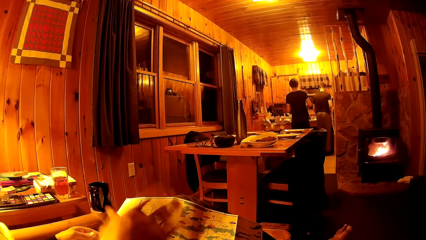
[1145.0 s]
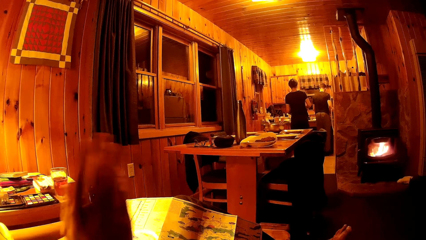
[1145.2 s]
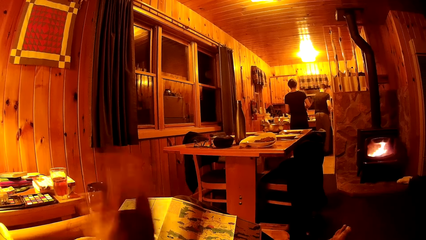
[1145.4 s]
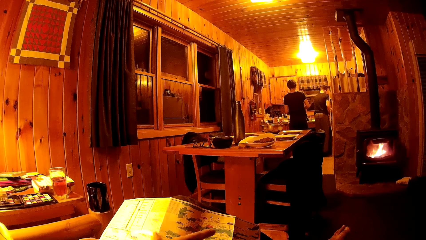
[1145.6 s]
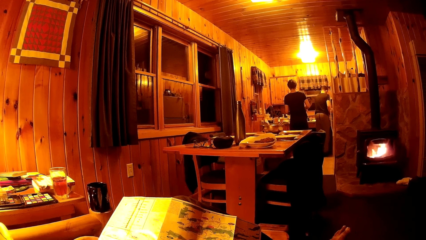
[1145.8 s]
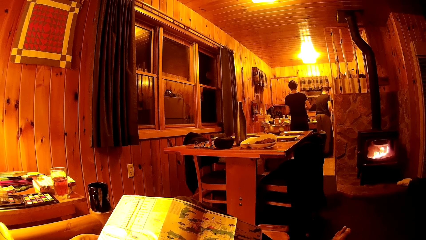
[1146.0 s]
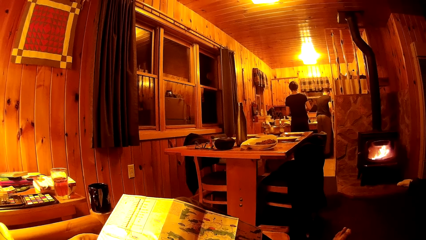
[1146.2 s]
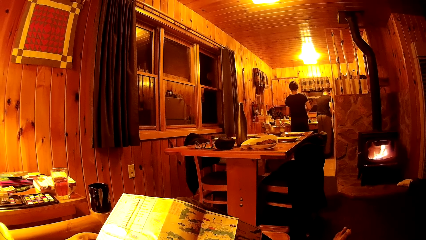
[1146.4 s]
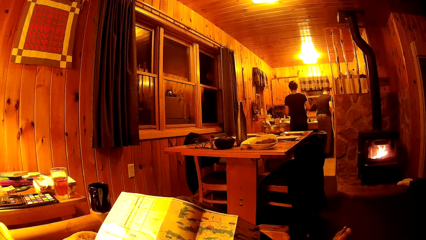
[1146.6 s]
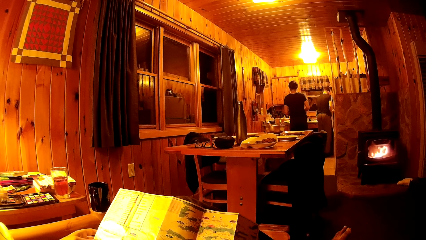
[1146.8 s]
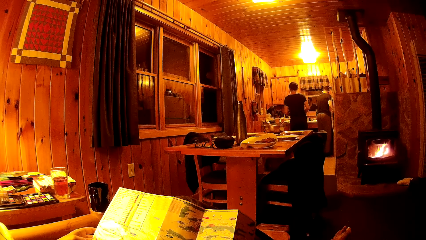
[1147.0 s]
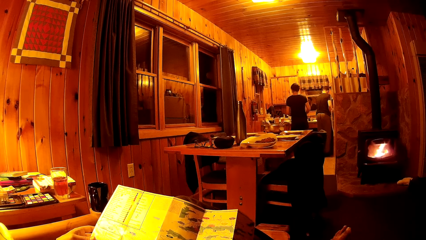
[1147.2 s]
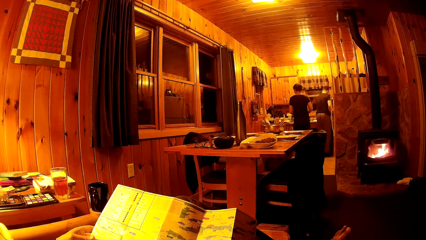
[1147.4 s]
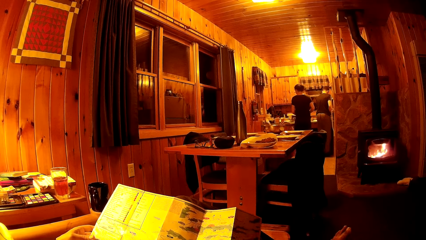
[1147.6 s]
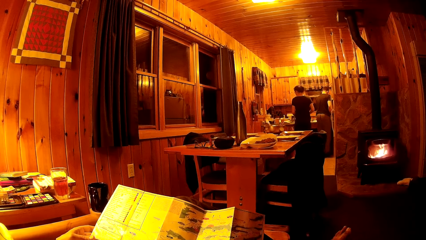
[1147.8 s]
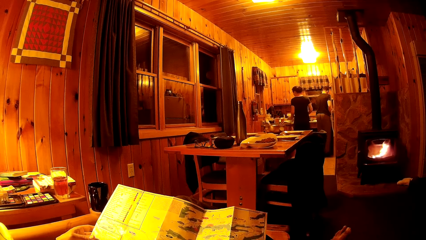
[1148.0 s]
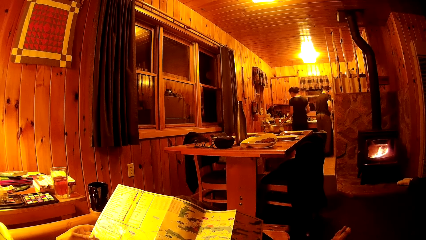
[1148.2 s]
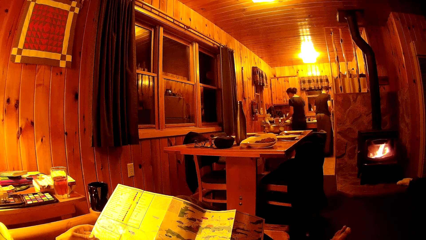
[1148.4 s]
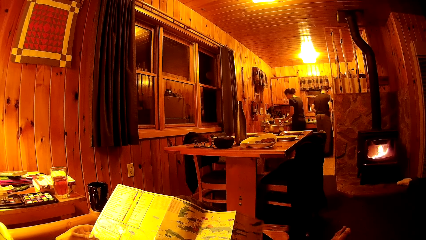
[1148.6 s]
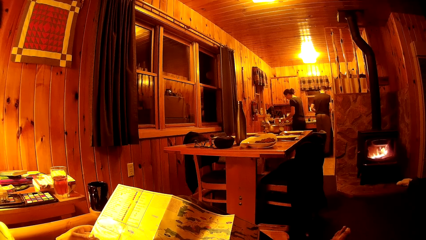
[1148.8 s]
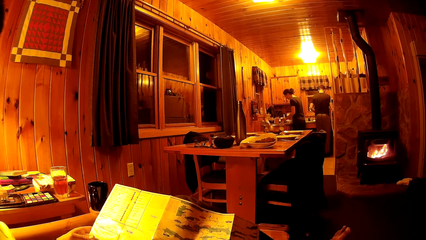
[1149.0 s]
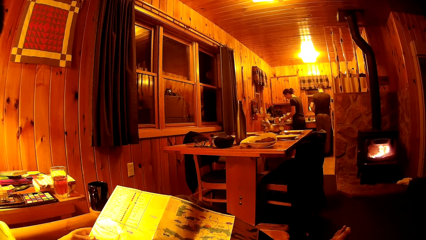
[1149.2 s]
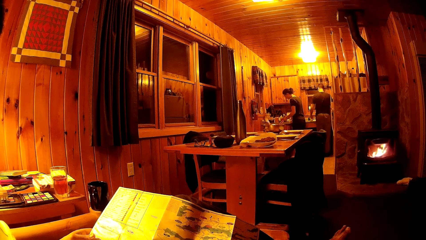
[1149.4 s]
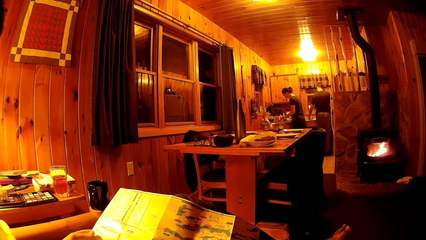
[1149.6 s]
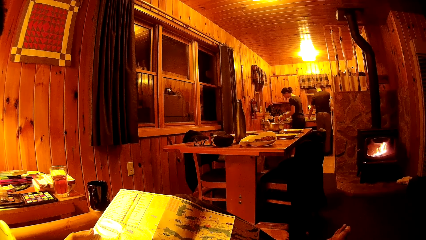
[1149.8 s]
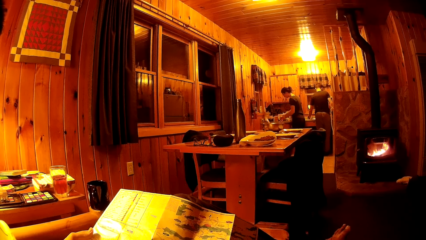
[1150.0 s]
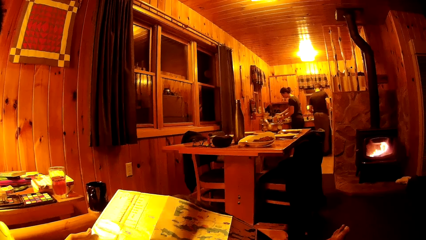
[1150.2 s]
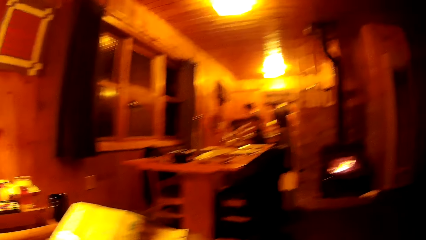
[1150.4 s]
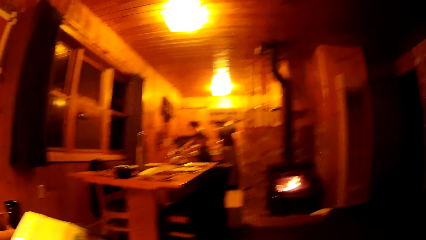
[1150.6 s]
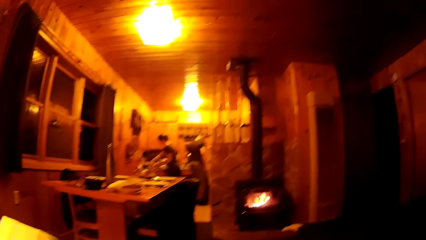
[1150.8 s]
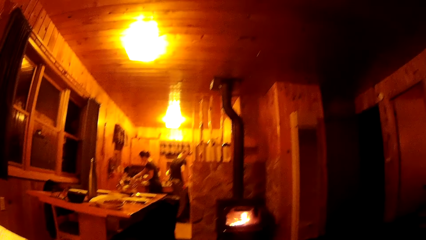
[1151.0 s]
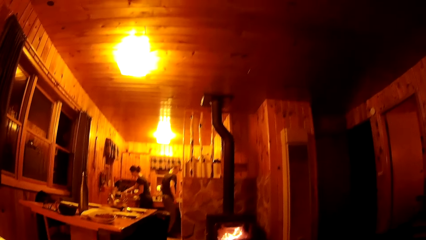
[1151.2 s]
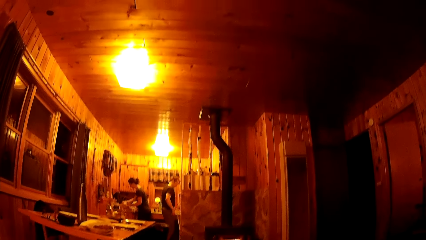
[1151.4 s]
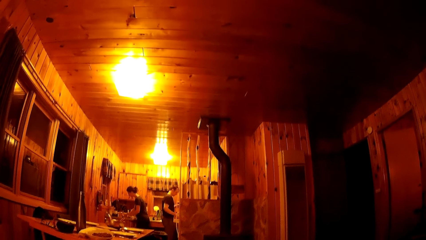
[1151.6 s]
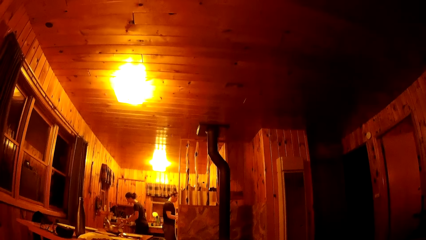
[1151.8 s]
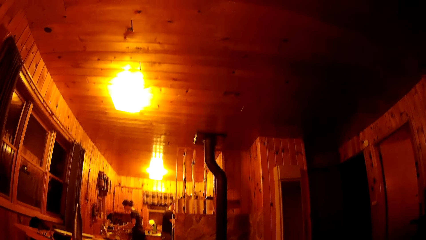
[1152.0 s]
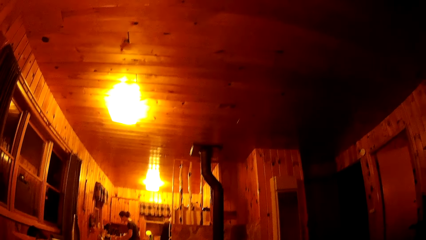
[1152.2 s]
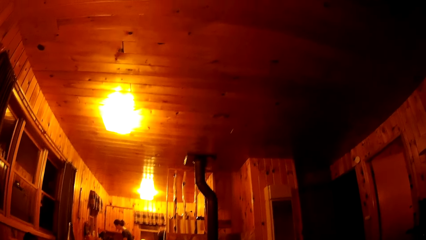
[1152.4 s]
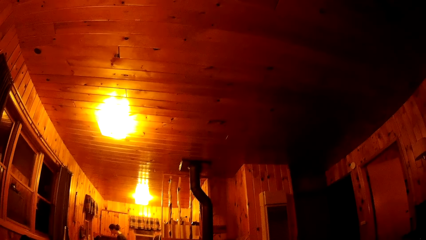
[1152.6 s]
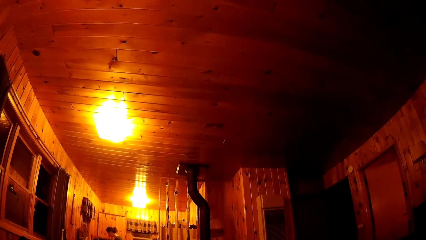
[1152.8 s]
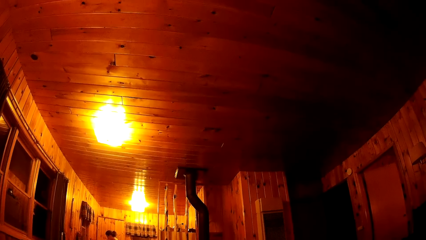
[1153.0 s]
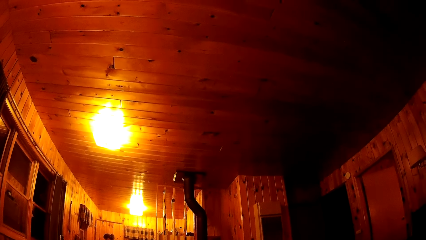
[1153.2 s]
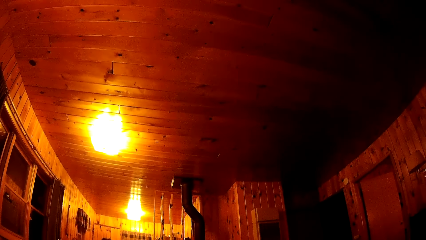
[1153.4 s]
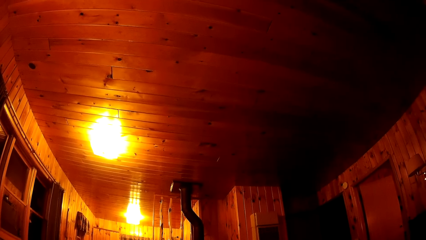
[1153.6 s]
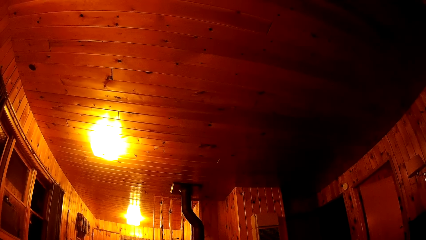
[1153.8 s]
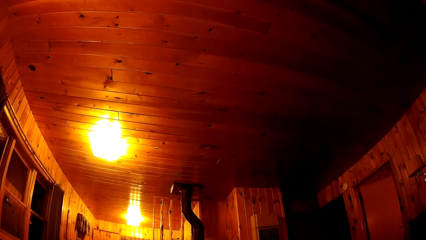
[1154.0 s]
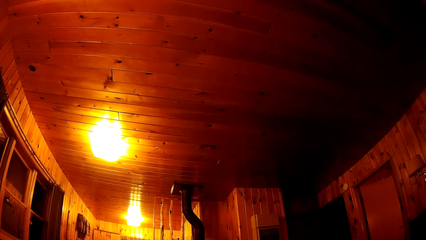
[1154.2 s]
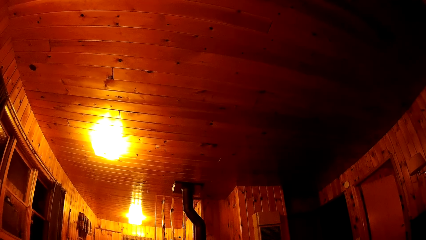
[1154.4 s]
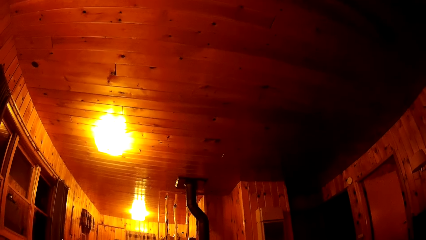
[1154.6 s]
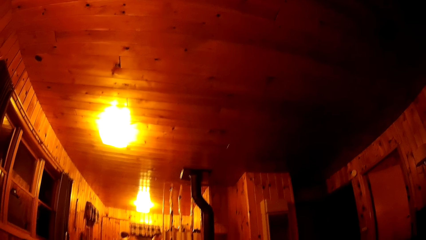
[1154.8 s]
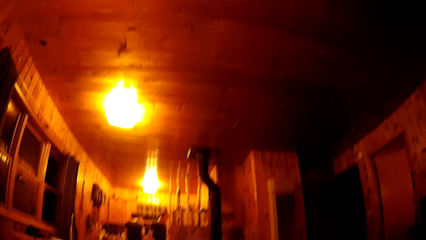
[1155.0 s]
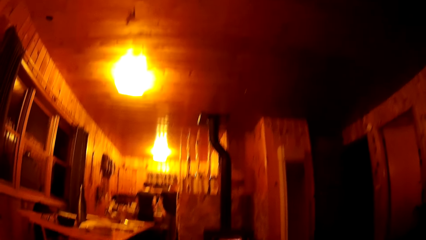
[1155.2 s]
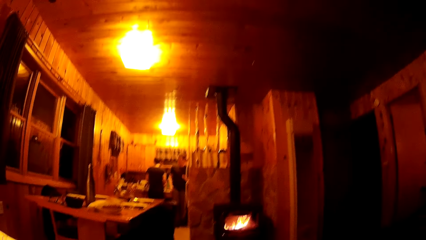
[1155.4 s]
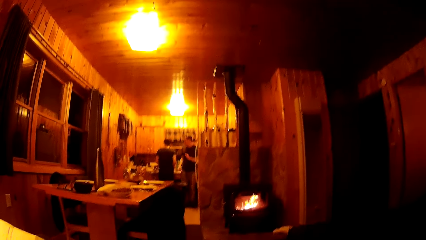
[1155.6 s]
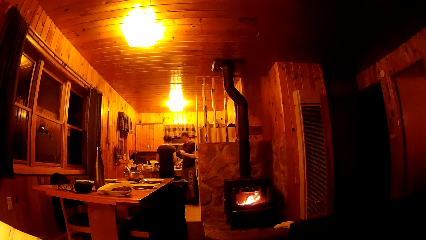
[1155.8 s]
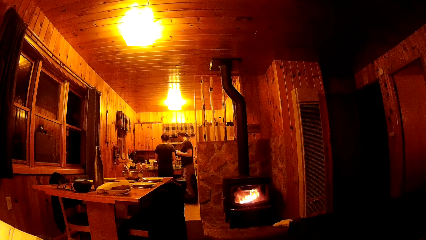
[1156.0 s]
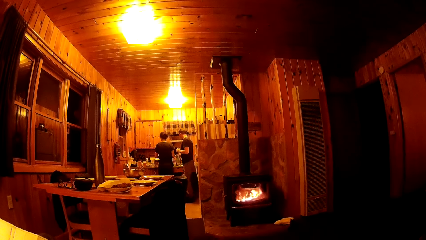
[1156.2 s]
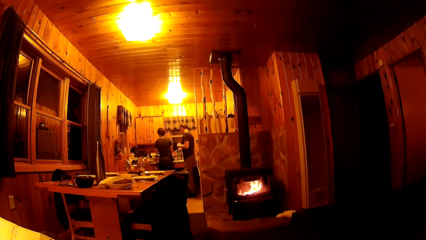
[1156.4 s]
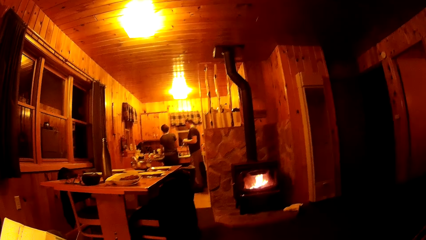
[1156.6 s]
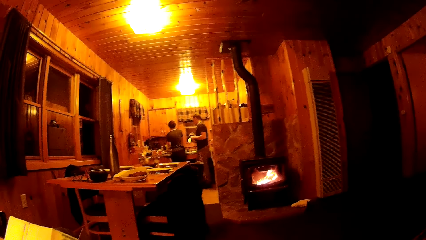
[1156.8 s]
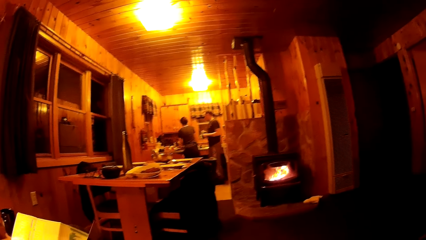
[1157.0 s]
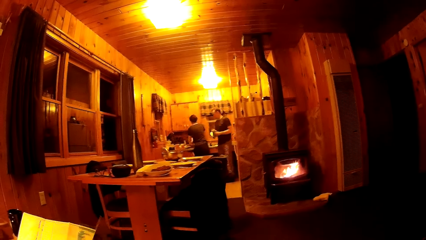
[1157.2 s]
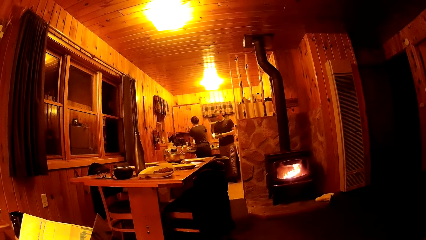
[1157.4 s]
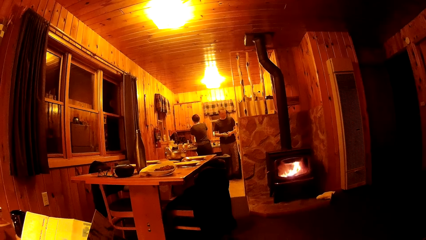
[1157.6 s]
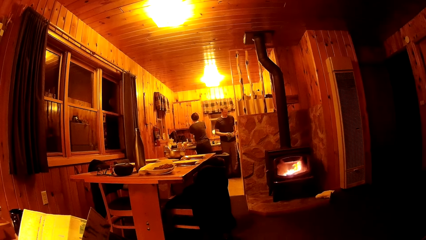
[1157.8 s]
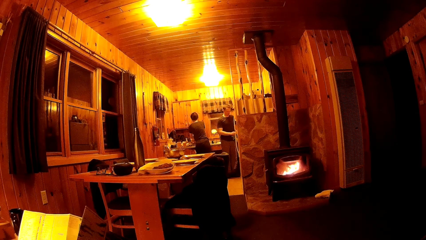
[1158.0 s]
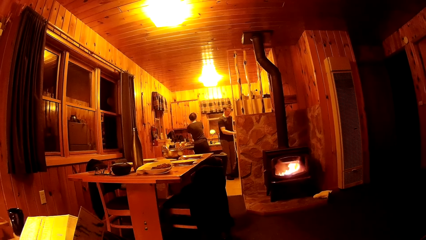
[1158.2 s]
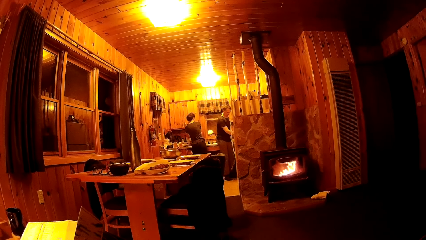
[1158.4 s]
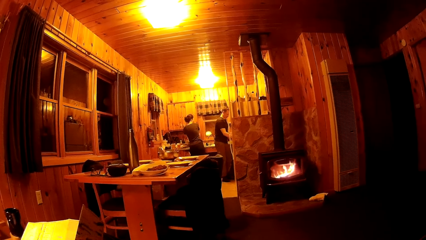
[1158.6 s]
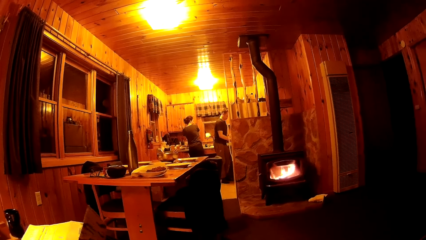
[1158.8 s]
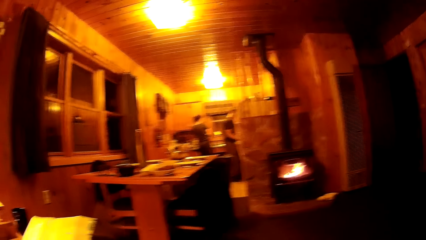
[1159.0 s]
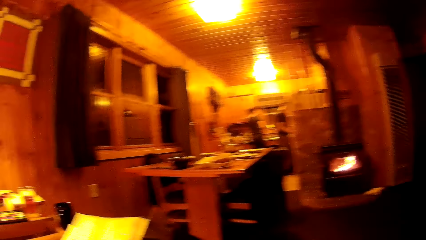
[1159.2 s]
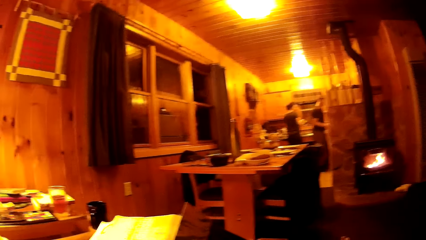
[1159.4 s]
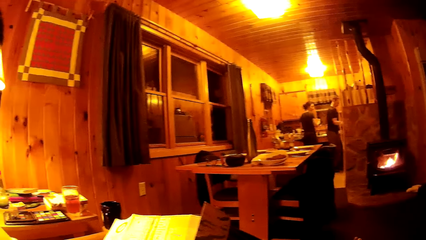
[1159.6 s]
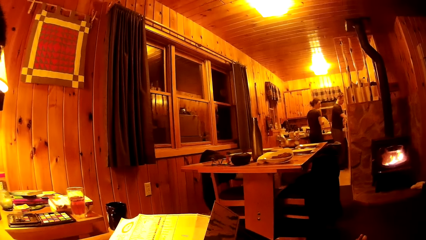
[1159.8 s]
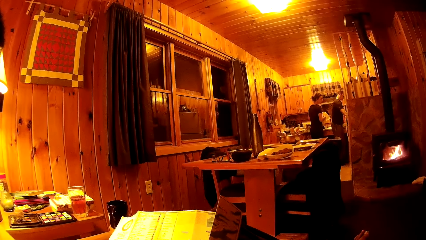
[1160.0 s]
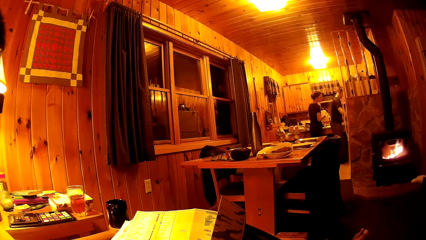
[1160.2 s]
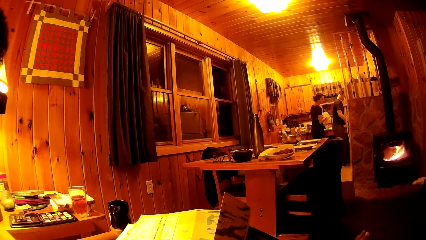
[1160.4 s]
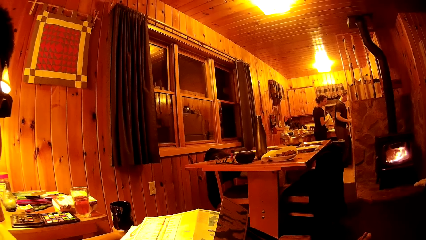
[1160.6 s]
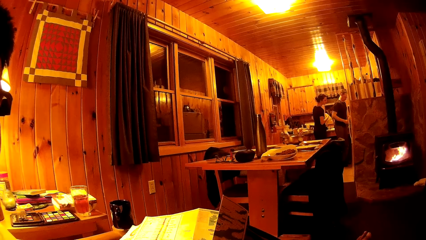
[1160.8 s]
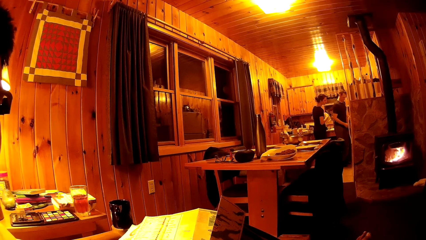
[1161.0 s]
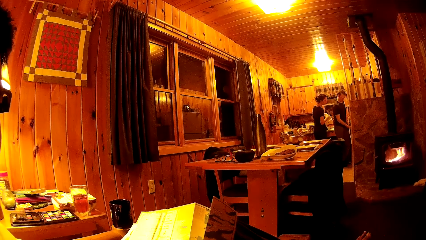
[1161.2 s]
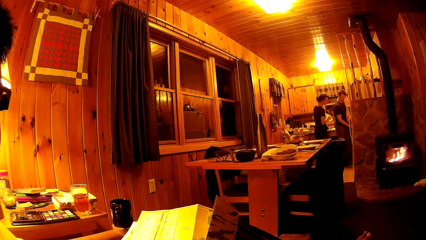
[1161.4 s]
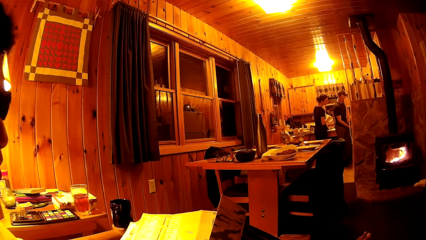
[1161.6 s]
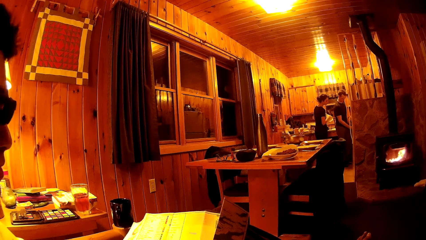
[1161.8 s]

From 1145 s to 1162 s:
The man picks up a napkin from the top of a tap with his right hand. A woman picks up a napkin from the top of a plastic container. The man wipes a kitchen slab with the napkin in his right hand. The woman wipes her hands with the napkin.
